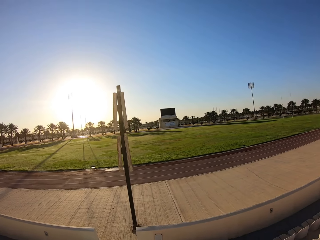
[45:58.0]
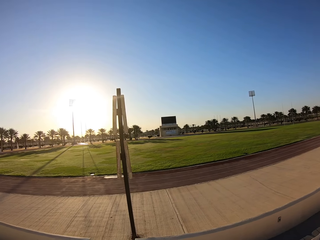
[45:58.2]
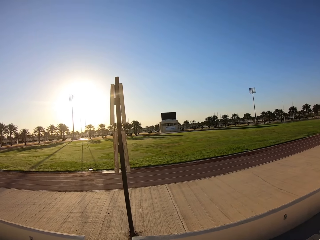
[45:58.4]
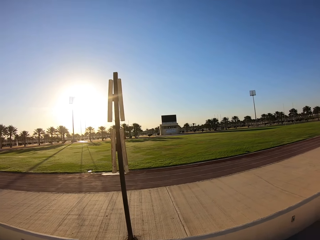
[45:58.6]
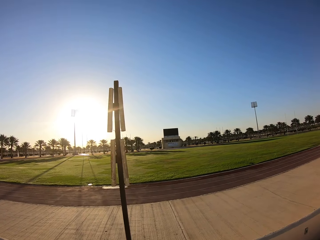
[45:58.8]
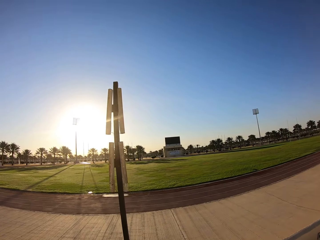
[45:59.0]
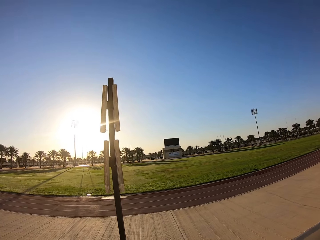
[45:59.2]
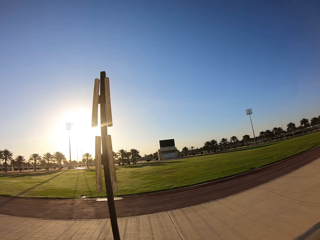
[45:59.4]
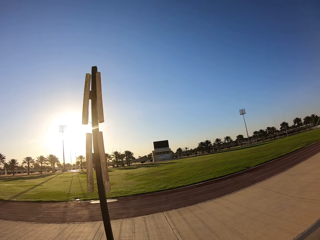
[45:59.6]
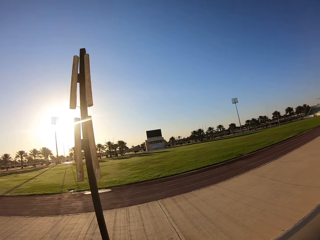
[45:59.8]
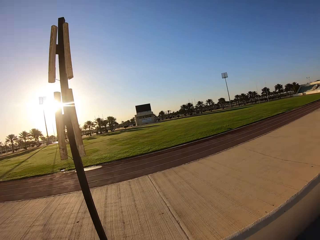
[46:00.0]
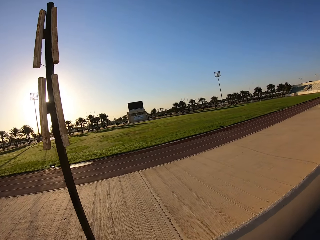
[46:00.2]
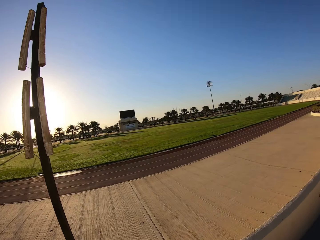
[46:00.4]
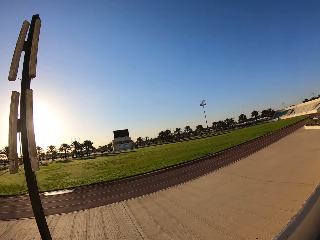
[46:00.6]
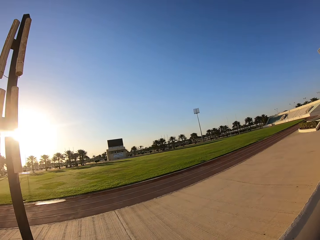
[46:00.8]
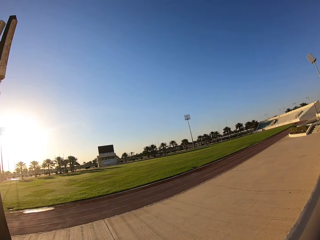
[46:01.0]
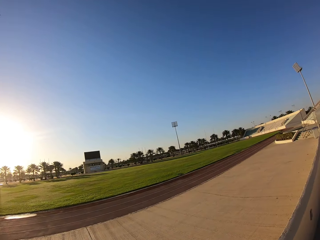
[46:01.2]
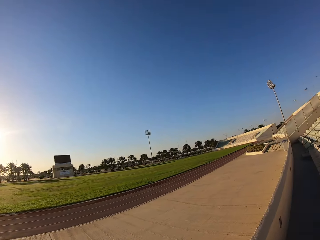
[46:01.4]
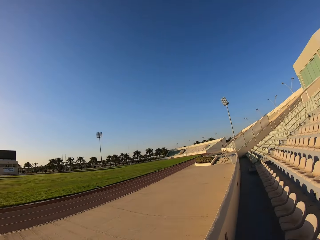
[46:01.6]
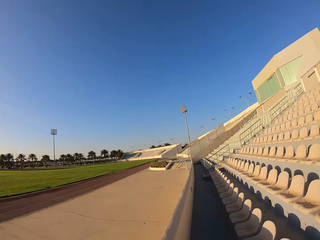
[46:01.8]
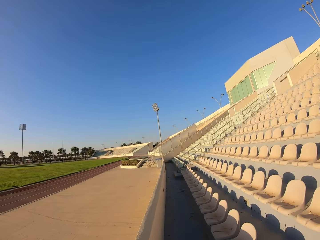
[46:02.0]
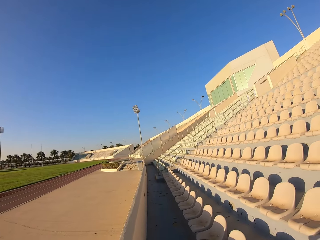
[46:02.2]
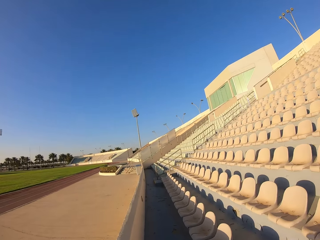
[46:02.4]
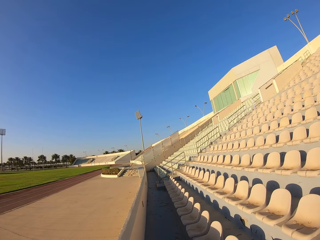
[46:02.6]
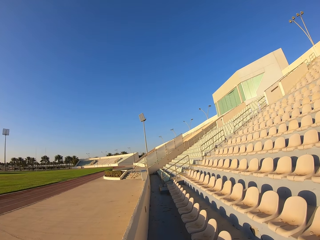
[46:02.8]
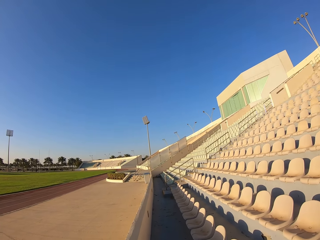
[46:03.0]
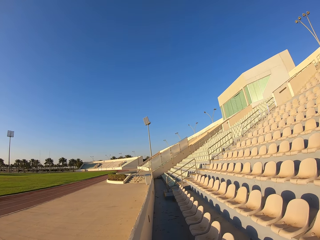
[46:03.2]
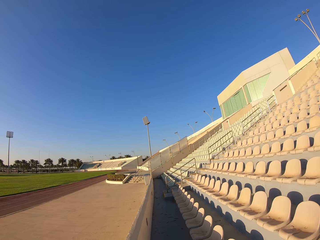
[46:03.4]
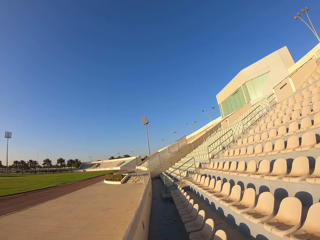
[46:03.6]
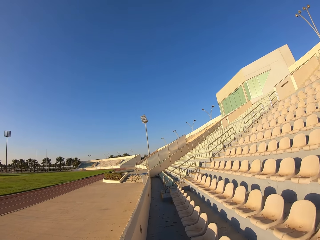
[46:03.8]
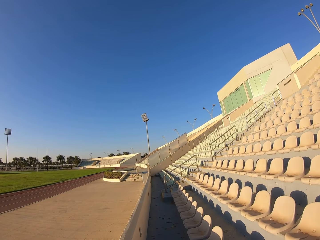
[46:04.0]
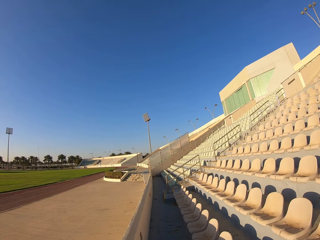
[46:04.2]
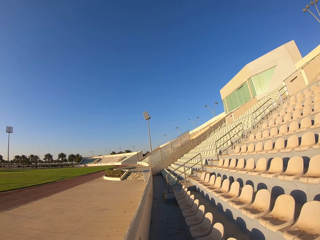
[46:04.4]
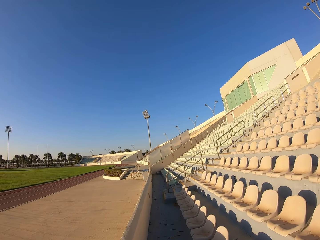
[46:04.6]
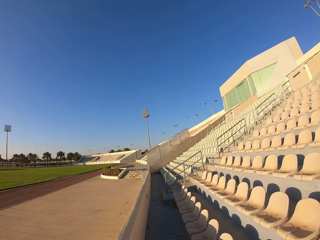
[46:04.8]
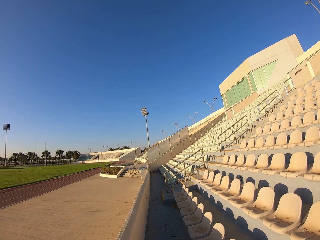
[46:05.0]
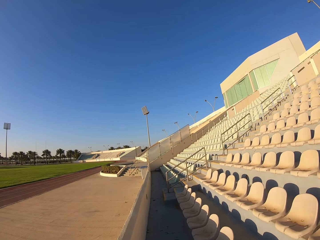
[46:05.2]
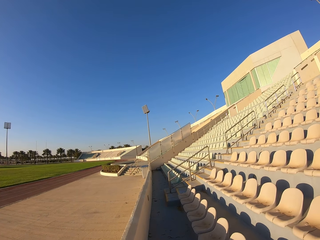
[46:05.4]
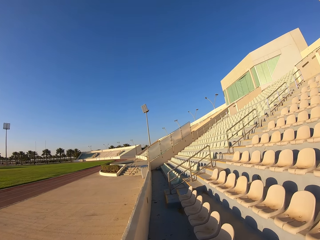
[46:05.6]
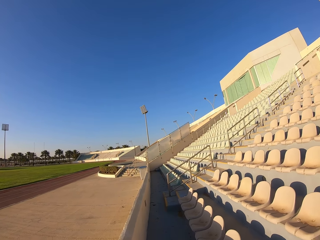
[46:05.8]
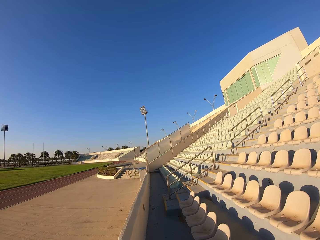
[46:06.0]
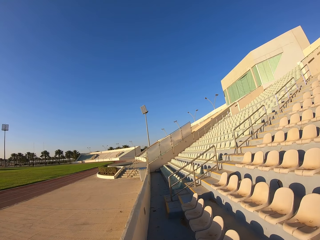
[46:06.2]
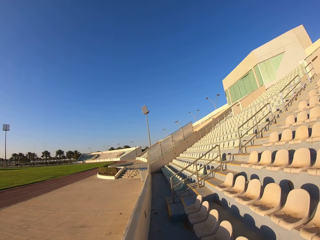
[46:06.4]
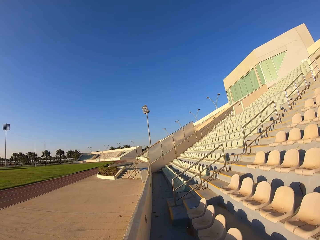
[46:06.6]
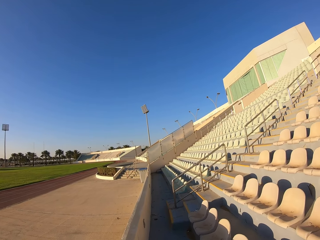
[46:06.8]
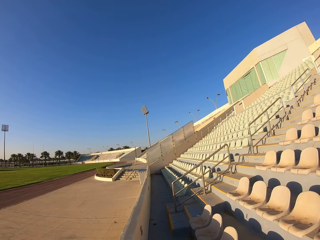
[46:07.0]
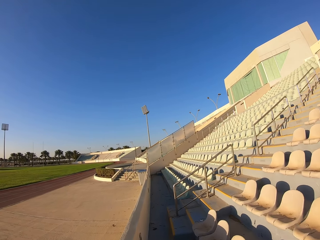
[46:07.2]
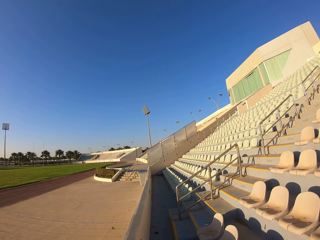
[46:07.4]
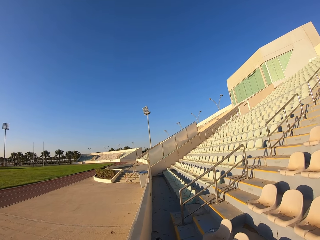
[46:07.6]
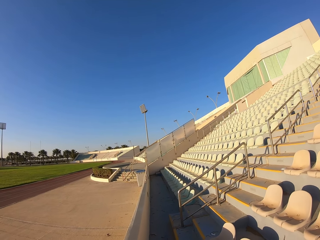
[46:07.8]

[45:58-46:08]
The camera wearer walks along the stadium chairs.

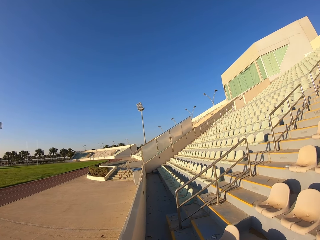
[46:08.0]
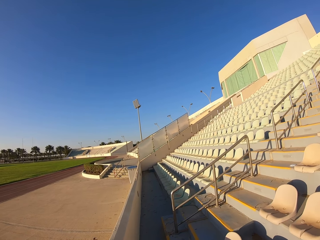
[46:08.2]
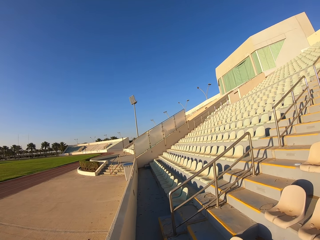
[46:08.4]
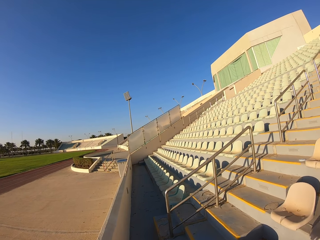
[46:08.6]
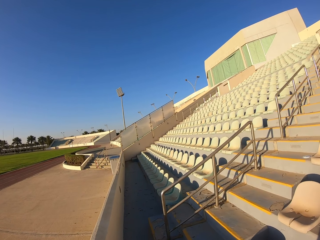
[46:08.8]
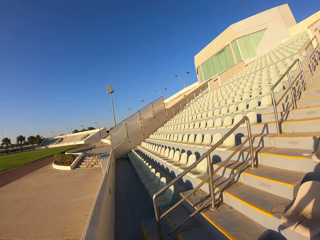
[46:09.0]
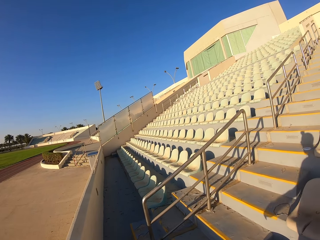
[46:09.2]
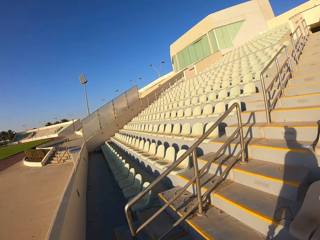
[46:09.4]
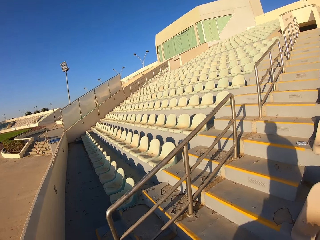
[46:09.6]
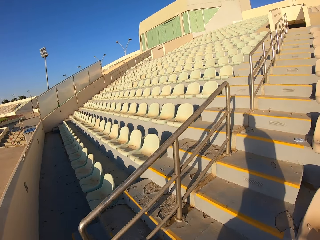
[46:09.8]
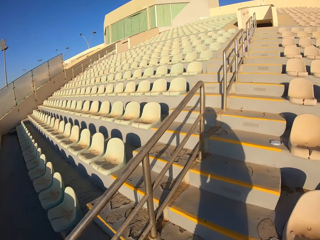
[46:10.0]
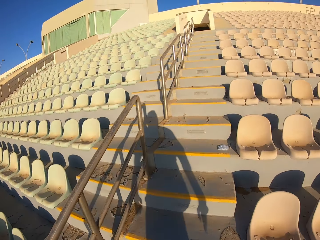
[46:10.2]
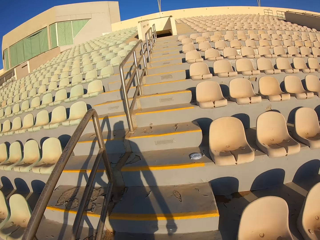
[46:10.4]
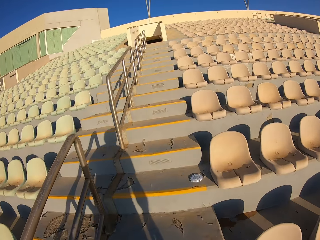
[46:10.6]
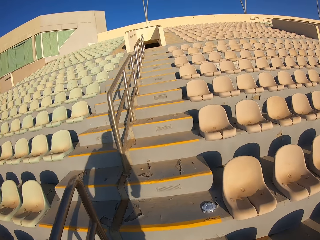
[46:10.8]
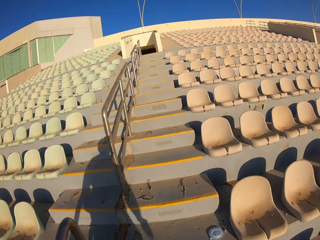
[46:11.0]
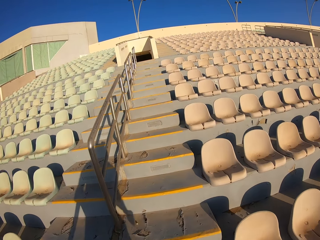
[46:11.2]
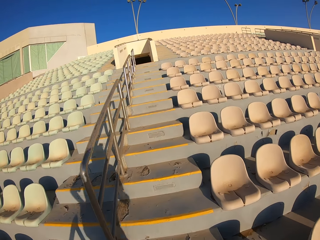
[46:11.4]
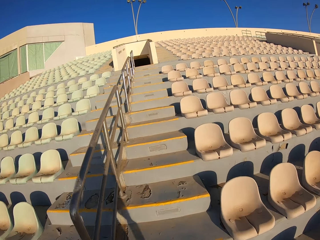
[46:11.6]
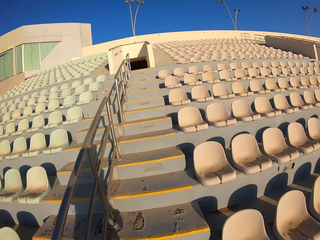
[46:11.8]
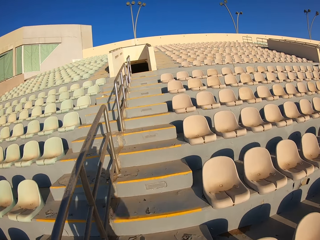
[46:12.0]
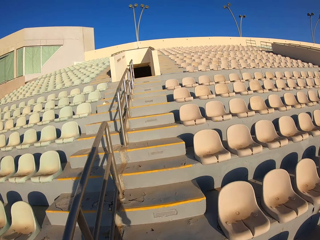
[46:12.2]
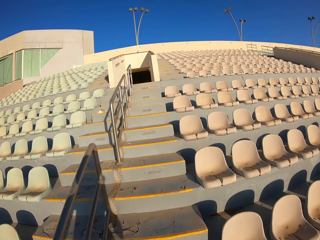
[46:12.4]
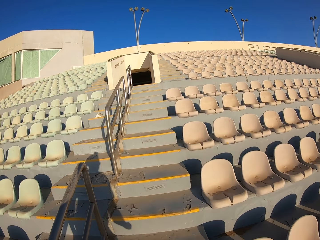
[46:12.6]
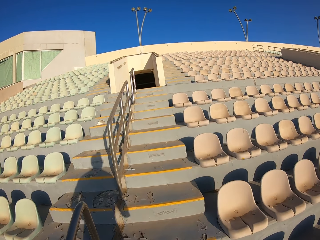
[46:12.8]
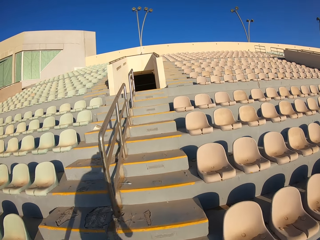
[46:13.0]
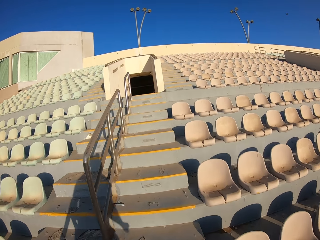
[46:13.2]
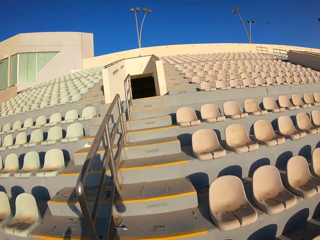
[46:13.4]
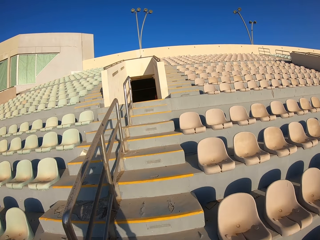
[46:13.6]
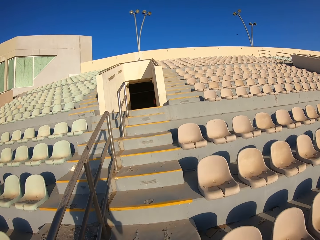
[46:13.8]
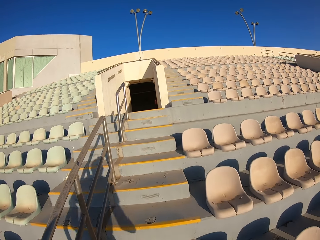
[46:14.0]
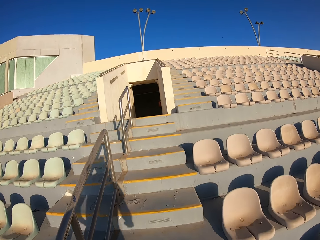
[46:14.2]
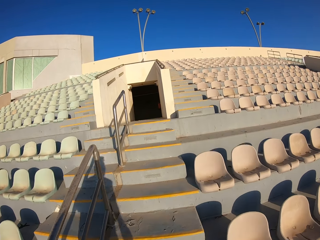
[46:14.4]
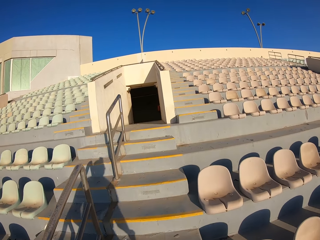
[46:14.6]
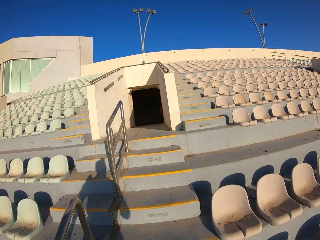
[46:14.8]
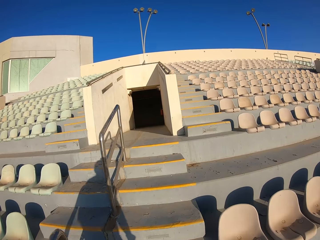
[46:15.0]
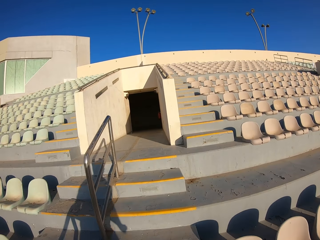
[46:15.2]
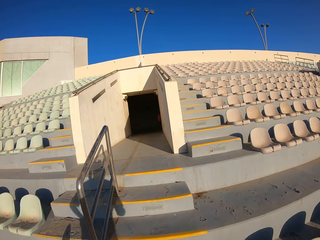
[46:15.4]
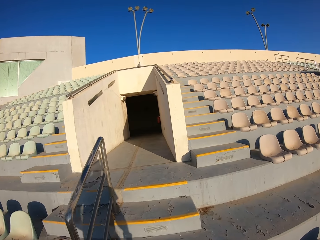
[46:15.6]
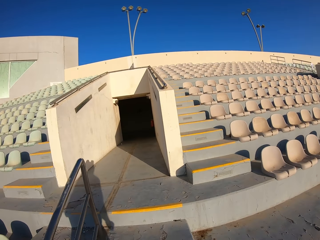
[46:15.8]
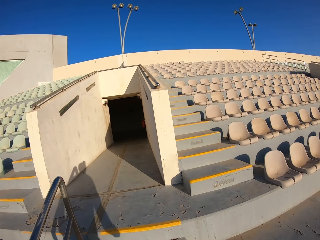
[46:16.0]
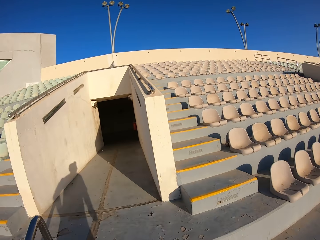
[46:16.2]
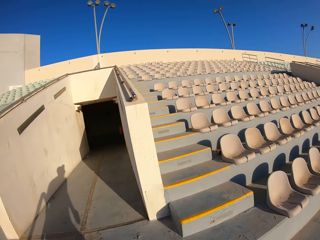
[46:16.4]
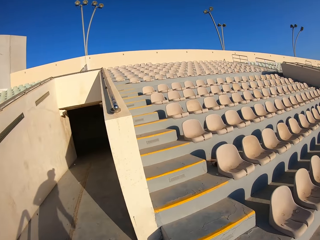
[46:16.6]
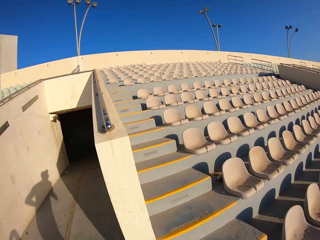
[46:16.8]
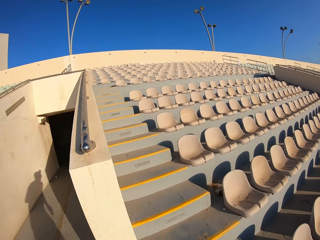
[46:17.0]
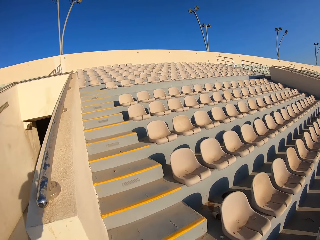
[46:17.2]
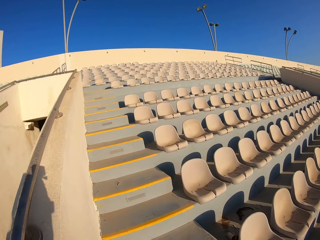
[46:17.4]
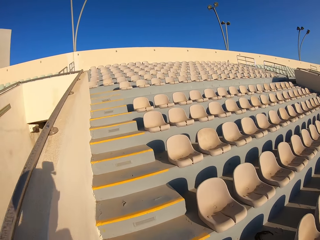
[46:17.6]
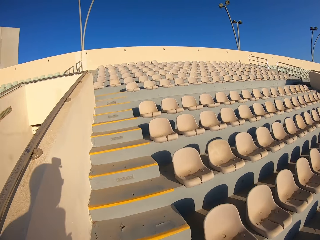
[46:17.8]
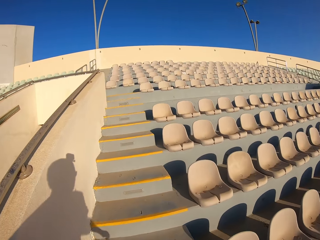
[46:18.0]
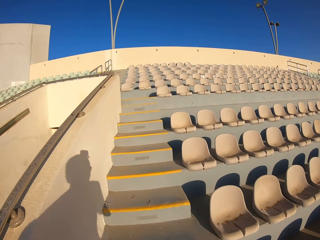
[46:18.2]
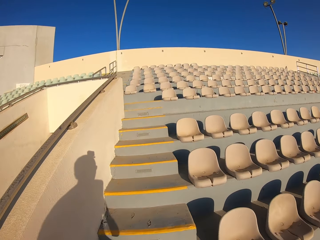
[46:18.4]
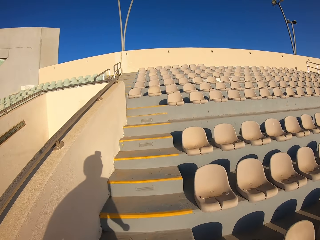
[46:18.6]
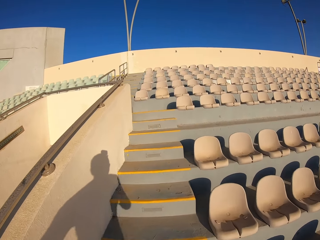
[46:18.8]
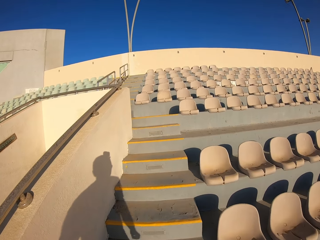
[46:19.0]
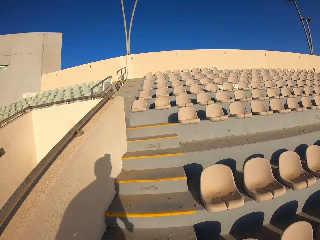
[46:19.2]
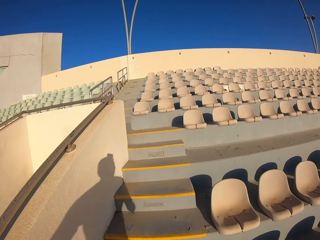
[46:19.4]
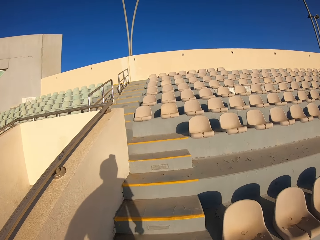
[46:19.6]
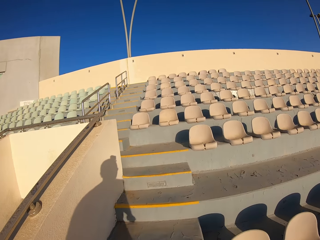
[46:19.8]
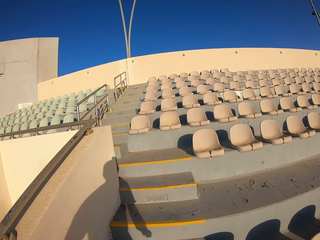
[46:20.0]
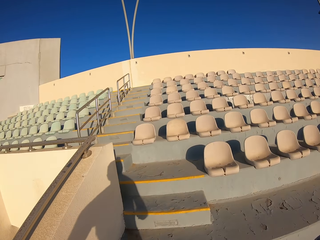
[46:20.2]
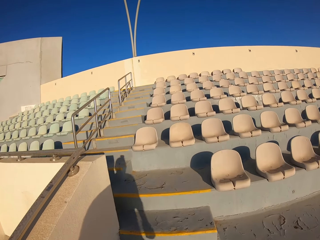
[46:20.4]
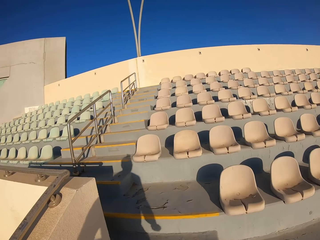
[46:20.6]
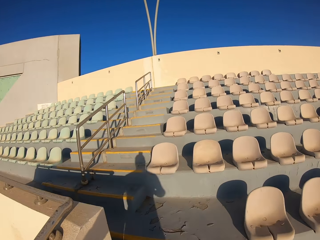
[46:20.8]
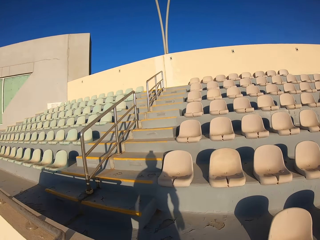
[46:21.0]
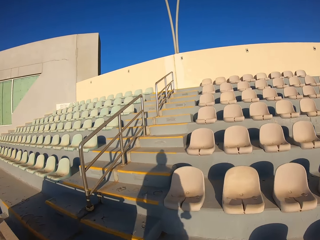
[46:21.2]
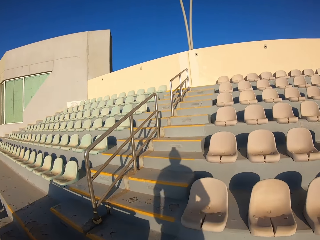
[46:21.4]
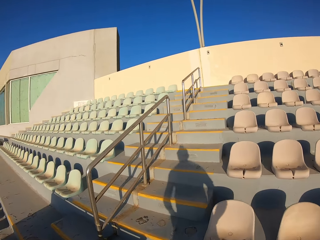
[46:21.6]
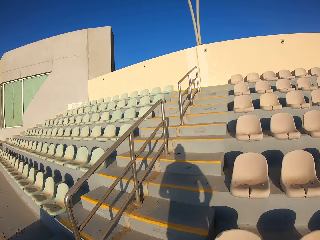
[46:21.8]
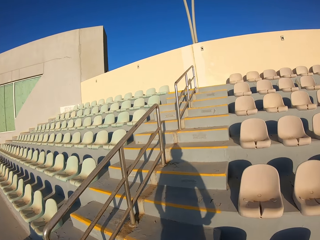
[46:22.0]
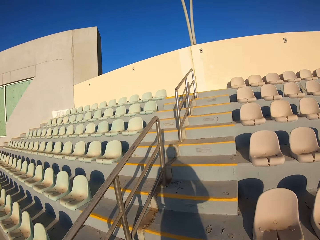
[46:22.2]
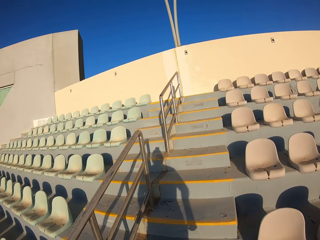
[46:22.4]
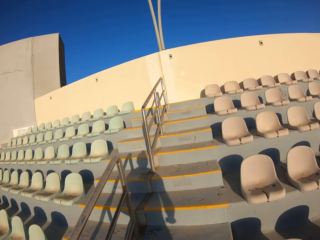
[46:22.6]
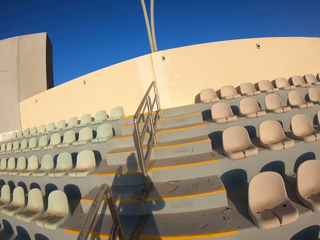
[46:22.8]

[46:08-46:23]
The camera wearer runs up the staircase.
